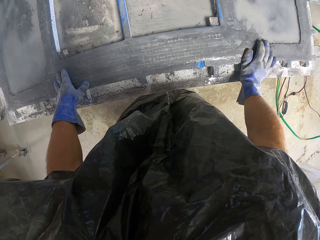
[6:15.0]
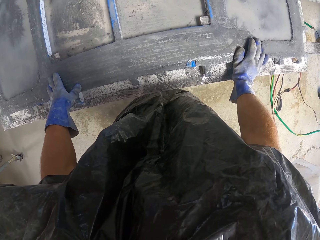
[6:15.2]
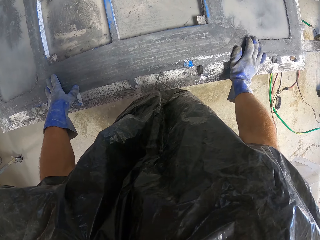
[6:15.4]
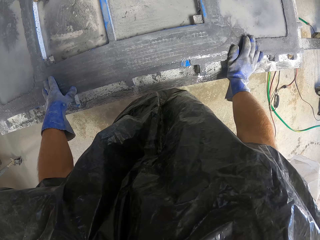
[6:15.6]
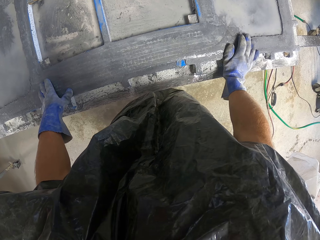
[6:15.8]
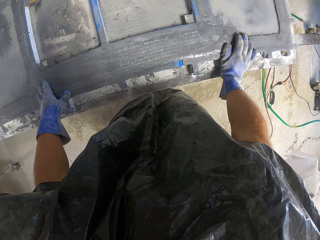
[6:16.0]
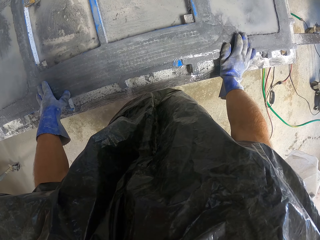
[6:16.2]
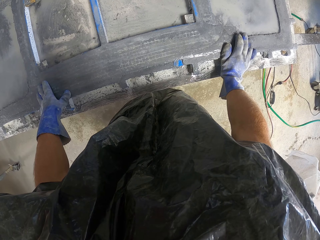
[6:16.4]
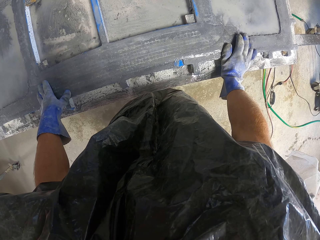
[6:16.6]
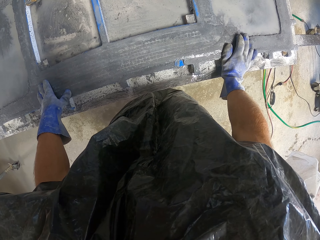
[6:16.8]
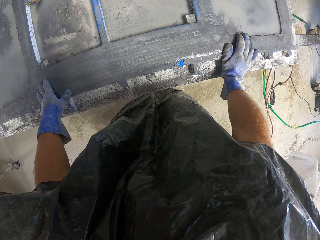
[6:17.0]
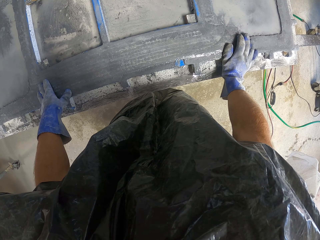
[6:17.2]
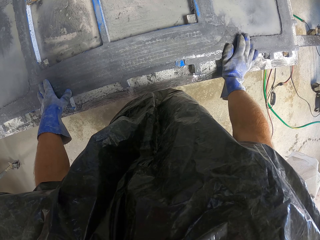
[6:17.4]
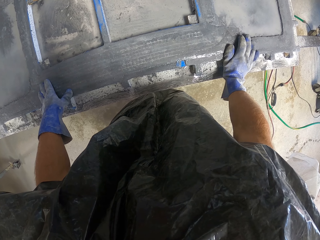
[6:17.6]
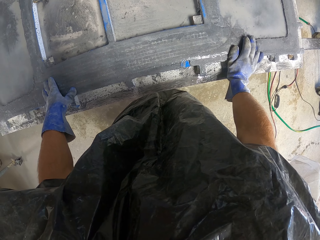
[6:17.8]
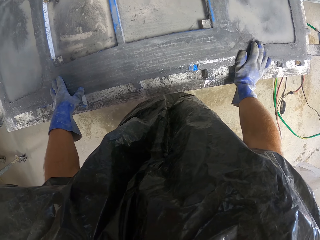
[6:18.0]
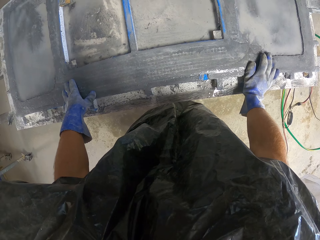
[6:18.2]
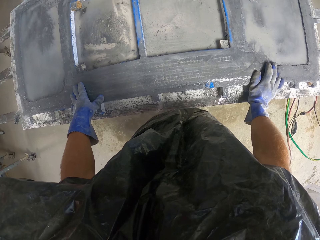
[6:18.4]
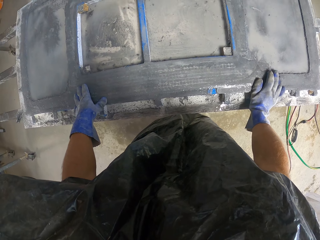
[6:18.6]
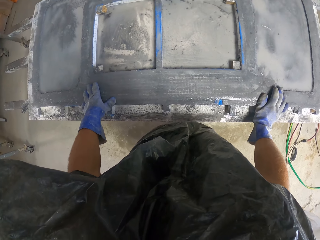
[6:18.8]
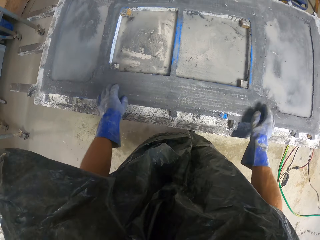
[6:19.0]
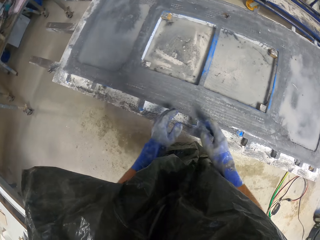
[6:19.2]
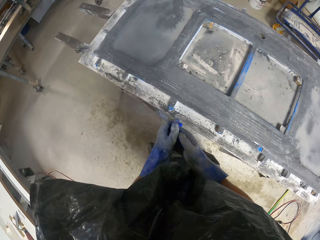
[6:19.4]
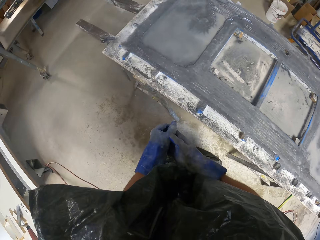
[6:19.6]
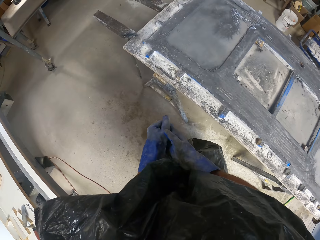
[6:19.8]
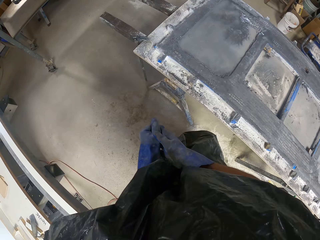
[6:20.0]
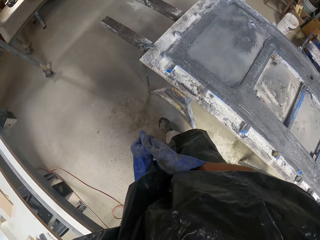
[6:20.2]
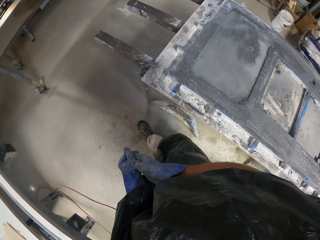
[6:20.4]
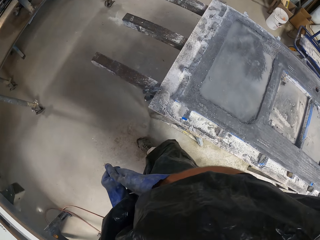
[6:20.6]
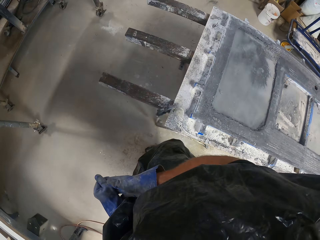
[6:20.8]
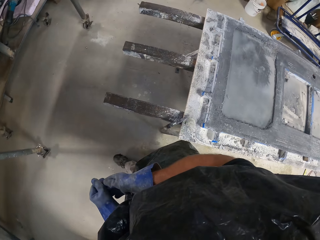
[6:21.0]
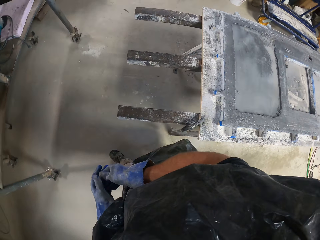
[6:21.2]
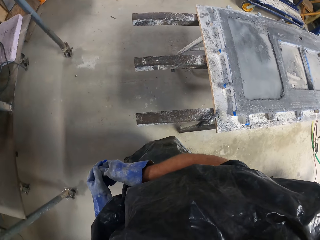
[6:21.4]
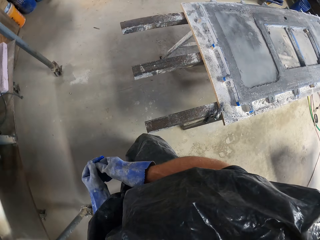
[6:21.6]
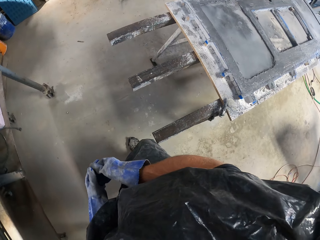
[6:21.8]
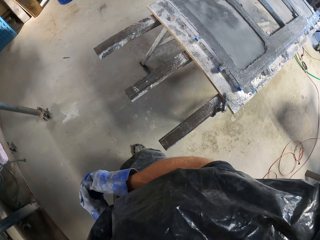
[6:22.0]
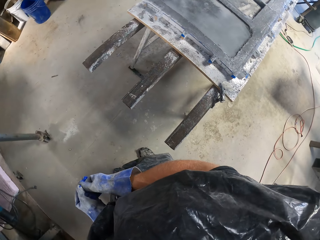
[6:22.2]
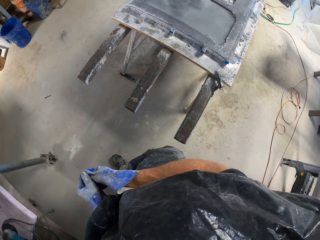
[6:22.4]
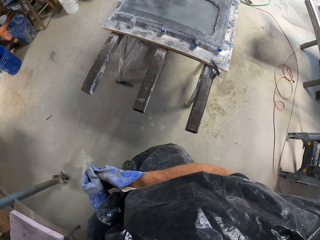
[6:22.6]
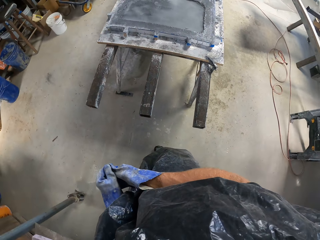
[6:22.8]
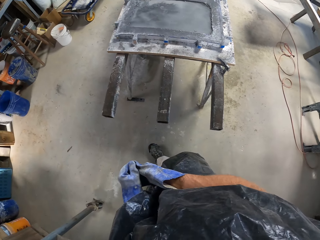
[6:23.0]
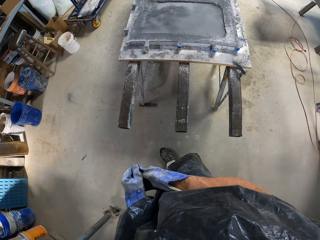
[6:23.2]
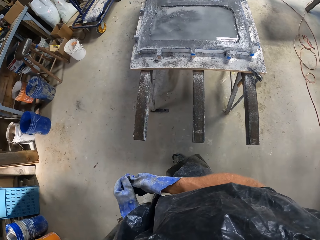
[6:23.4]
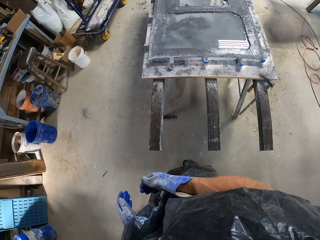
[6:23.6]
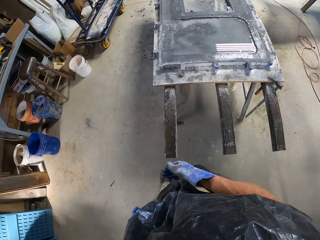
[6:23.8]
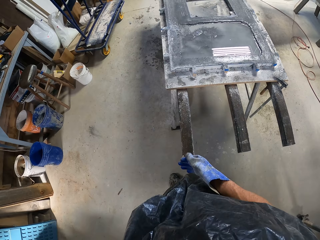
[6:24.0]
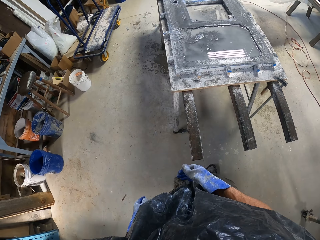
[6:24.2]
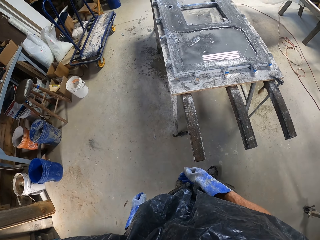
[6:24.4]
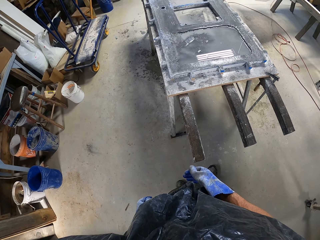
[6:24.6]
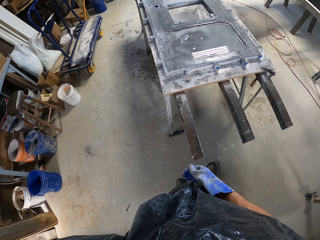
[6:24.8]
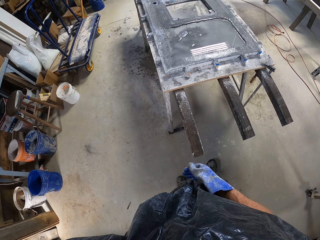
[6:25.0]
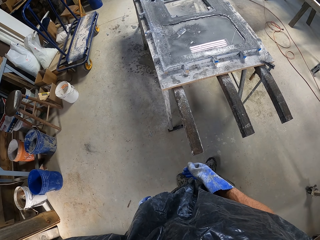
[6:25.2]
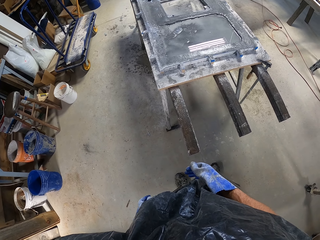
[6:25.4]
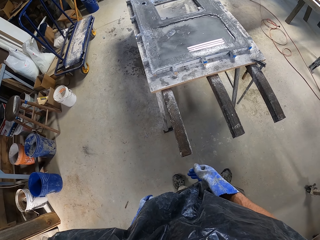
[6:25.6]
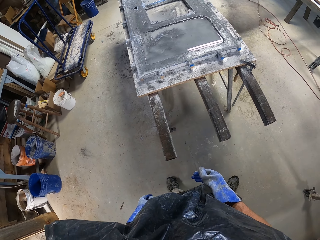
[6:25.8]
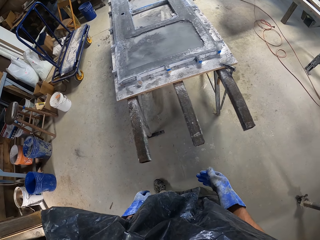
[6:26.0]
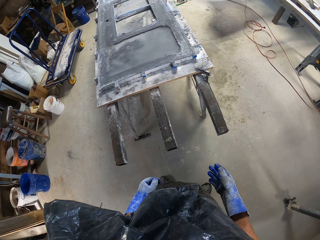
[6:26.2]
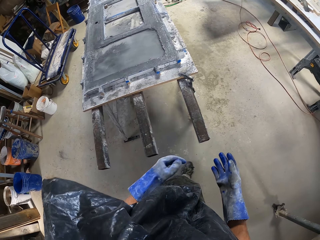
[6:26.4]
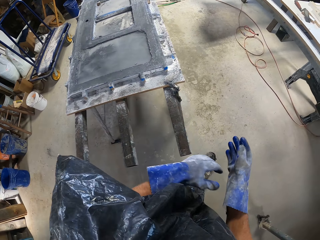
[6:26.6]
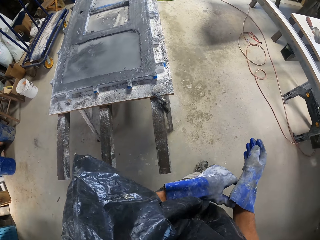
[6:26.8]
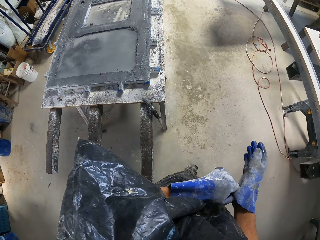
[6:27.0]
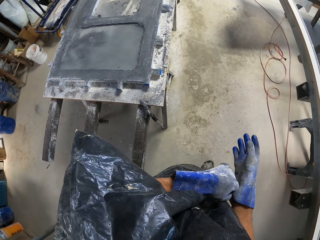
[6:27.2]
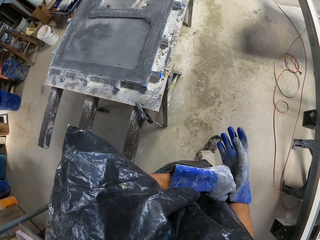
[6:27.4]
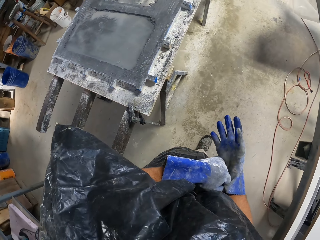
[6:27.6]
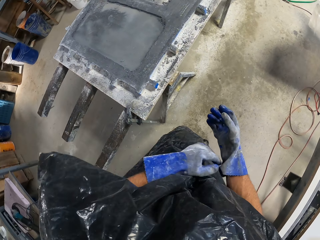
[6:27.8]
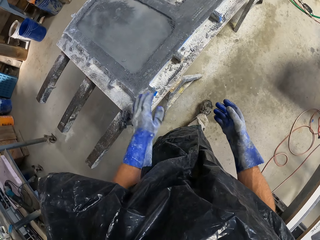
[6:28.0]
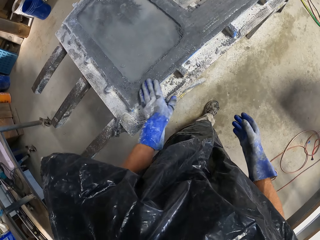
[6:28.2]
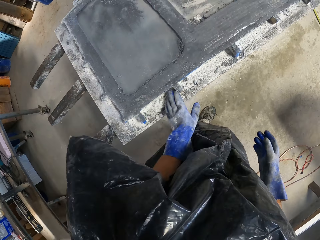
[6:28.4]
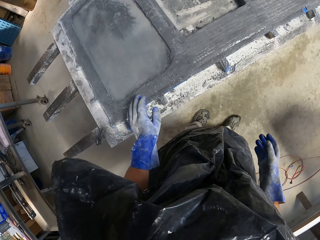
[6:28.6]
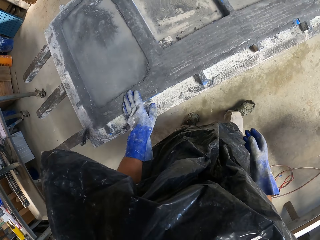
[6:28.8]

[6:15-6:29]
The camera wearer walks around the room and looks at the metal. They look around the room and walk around the room.

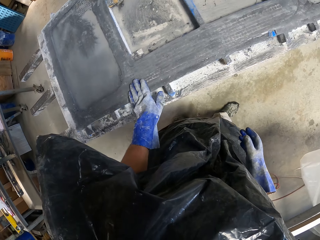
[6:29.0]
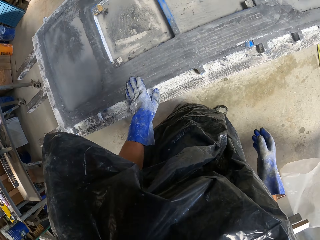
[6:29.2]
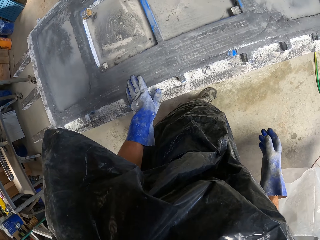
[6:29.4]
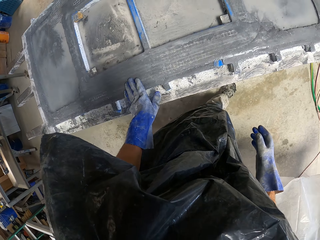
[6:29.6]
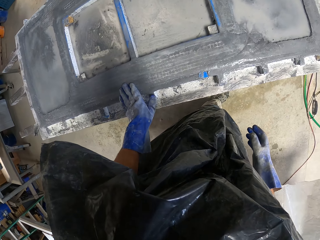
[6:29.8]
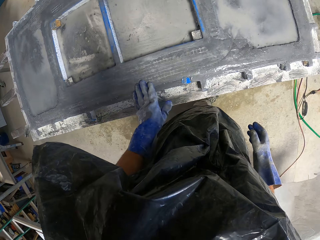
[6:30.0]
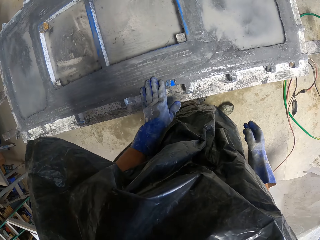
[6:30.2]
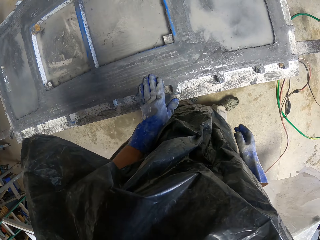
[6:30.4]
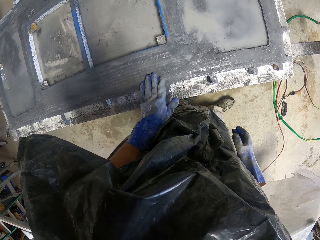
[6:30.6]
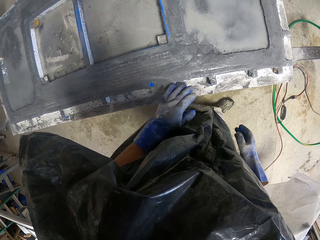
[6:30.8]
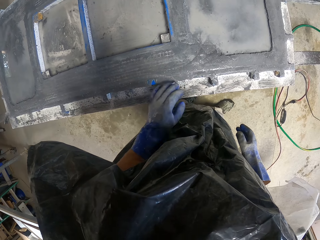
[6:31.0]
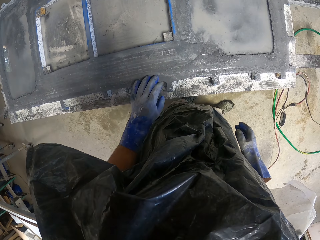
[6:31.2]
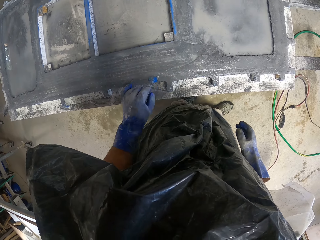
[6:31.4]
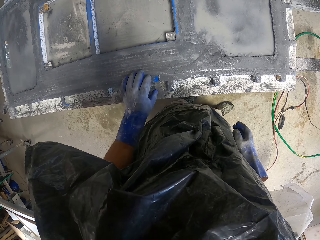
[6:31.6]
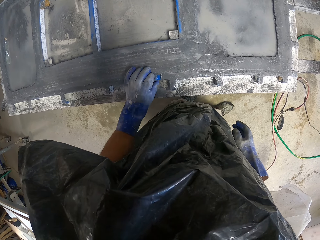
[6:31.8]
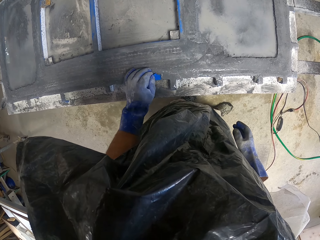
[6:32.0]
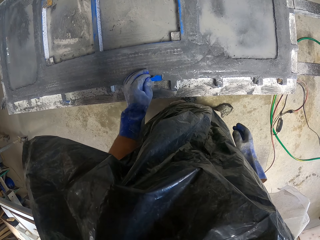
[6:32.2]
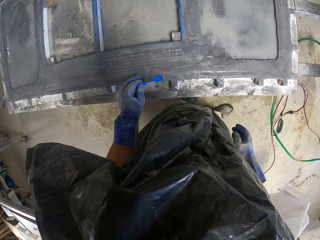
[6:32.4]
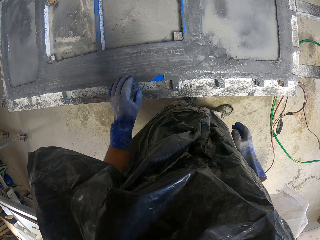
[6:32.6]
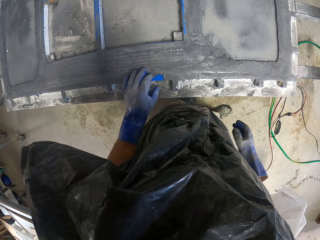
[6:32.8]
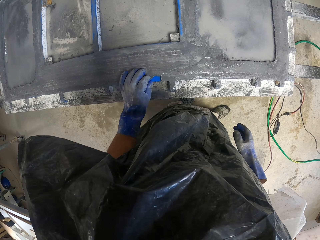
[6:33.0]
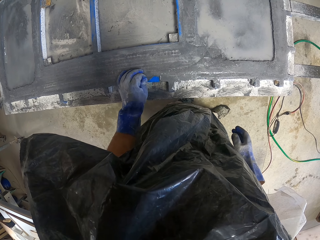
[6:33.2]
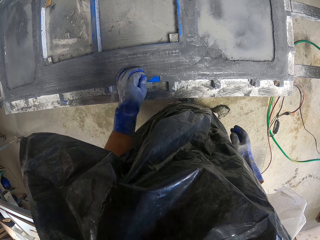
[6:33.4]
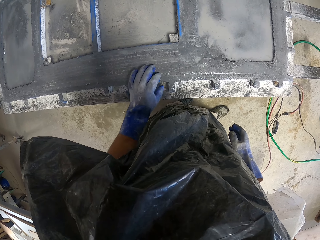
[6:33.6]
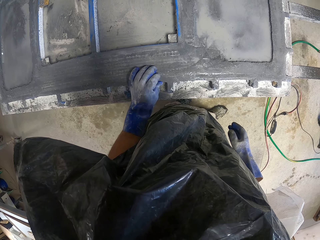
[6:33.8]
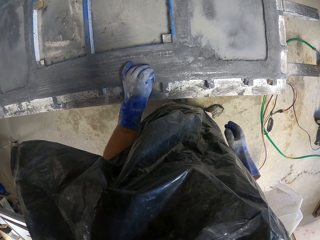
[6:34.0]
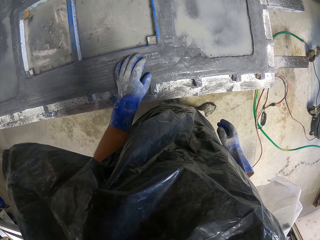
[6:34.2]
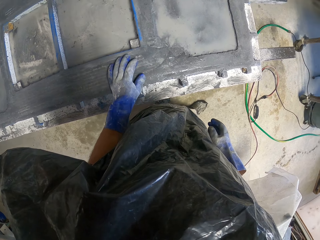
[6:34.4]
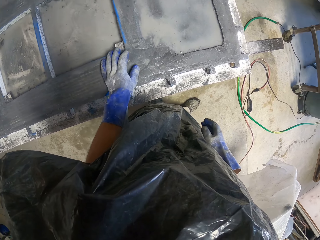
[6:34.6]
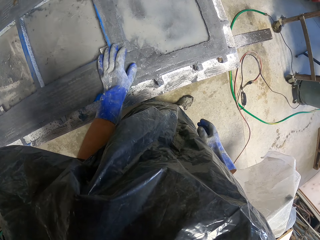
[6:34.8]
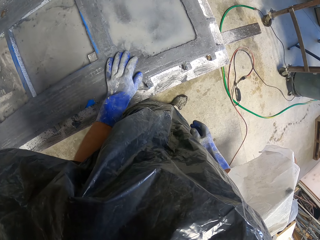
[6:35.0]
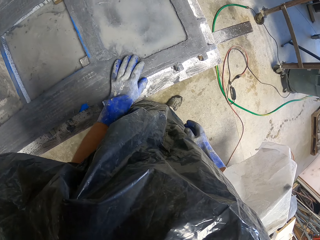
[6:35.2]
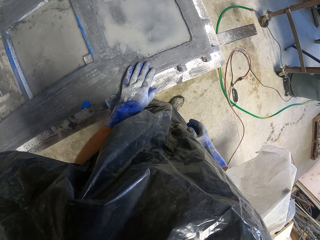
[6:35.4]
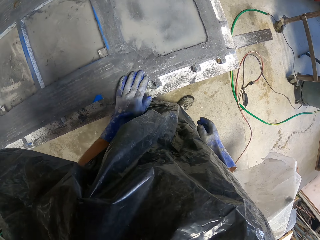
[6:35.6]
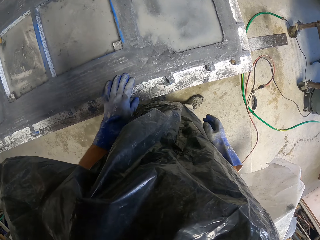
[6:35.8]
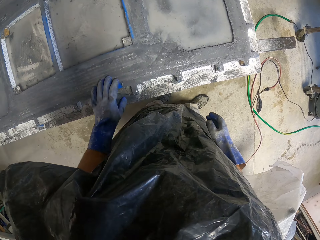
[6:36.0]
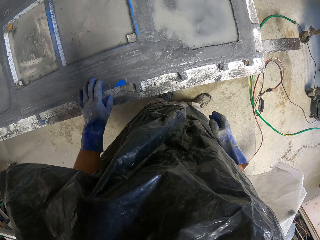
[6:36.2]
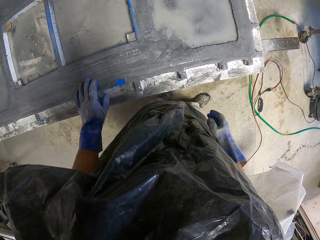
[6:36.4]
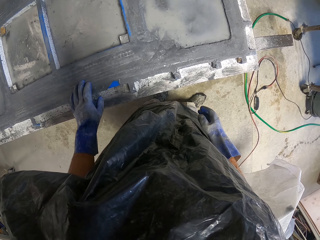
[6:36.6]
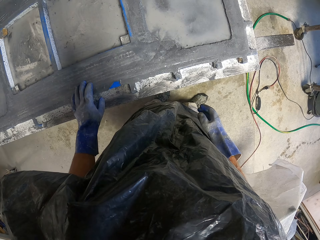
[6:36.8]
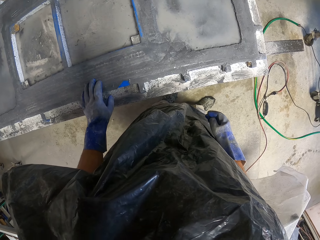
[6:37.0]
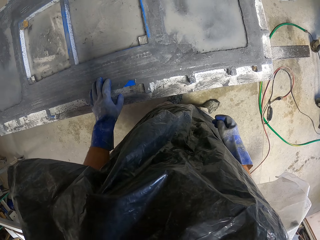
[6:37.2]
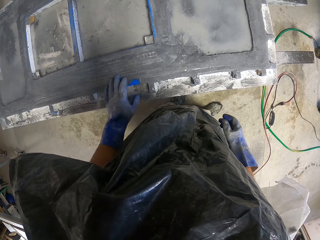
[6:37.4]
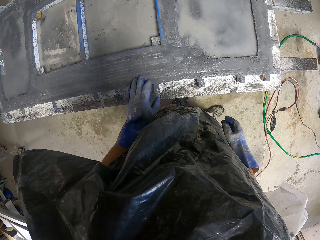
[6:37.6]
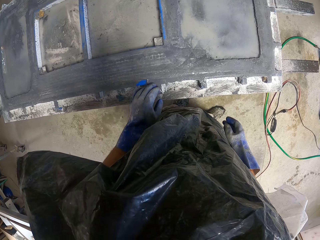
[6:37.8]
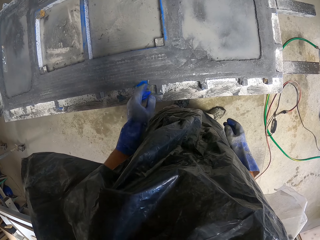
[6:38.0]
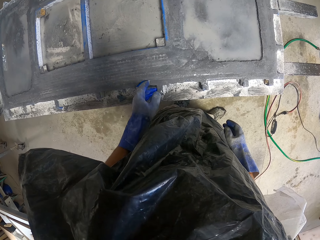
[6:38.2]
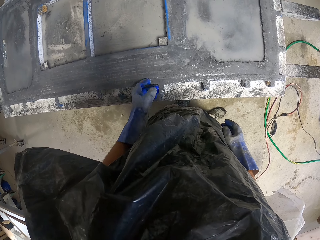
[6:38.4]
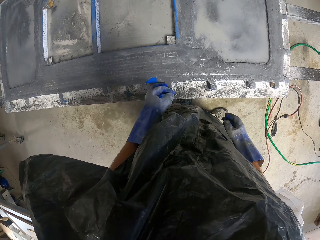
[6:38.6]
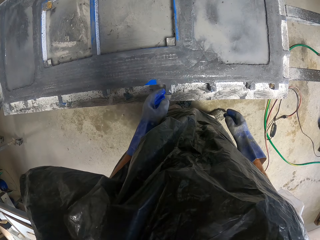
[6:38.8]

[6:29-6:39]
The camera wearer holds something. They walk around the room and touch something.
